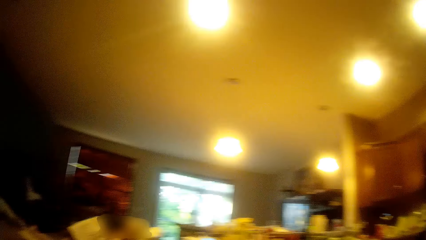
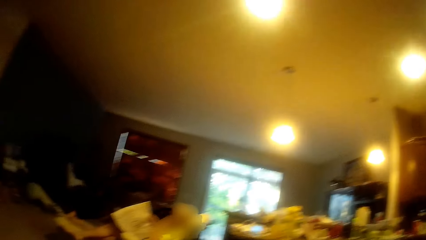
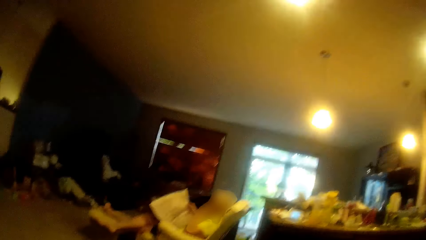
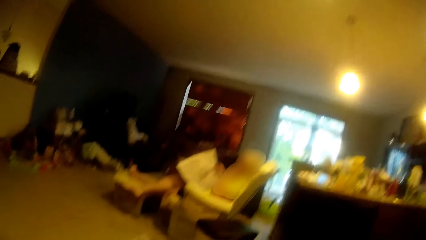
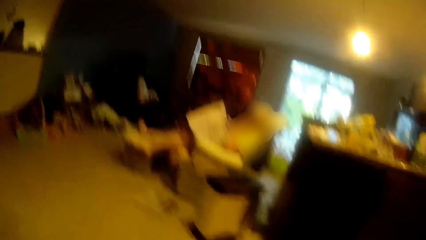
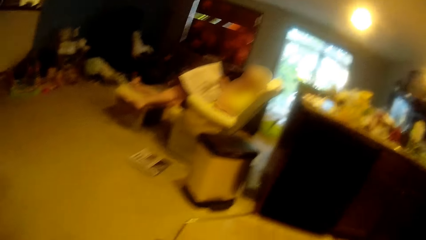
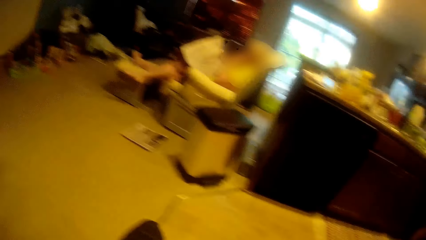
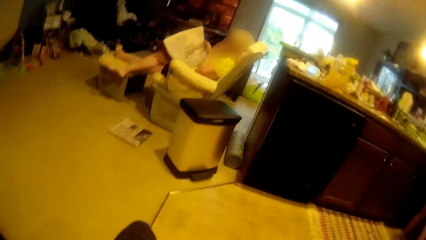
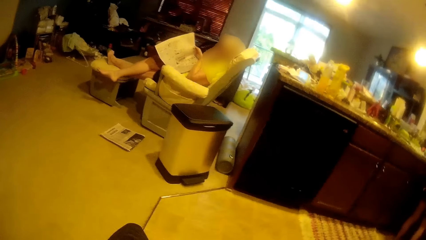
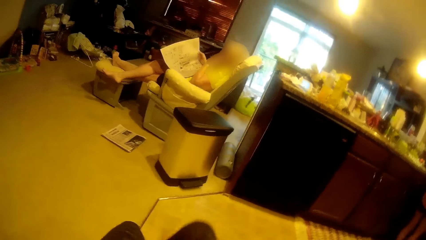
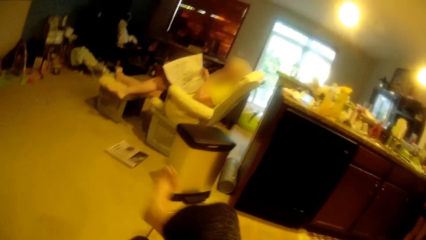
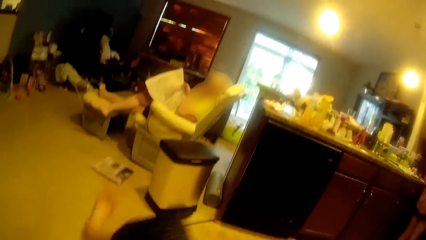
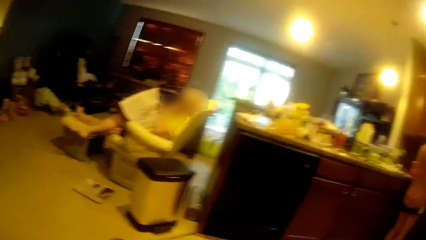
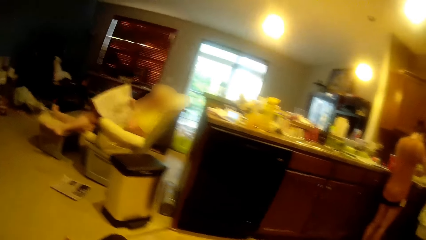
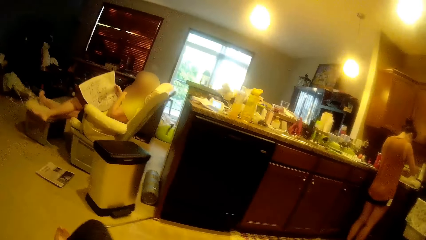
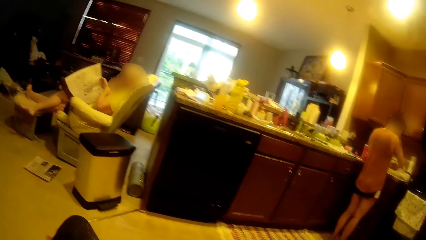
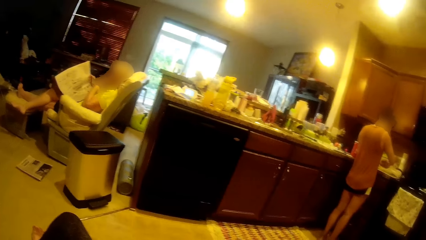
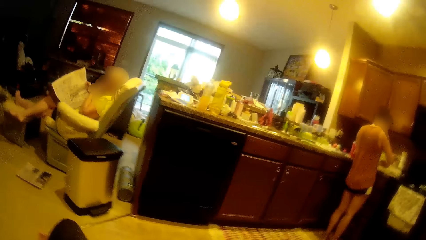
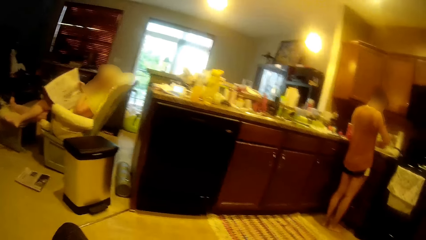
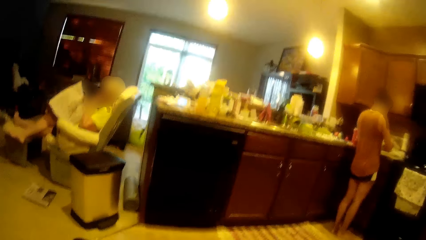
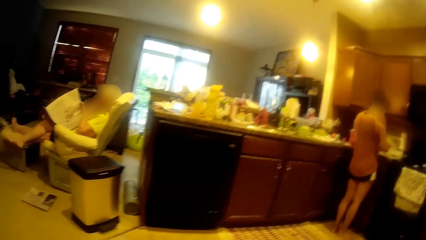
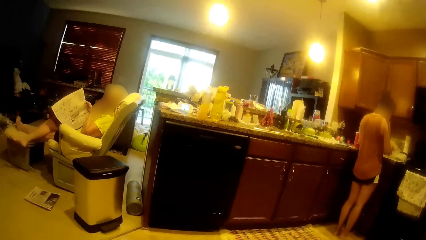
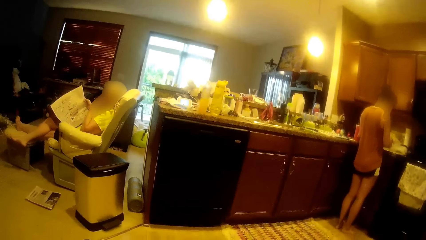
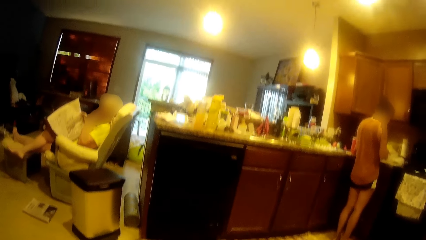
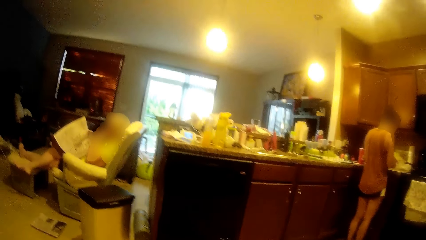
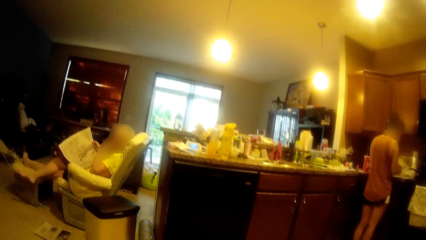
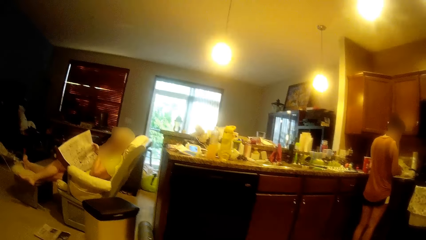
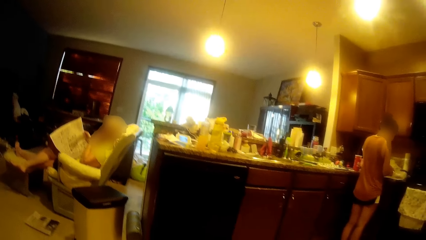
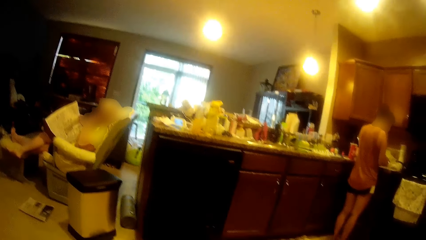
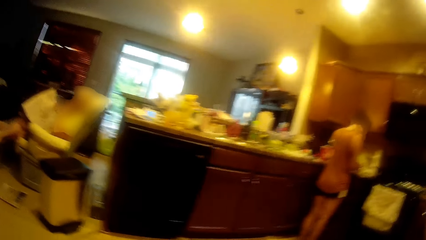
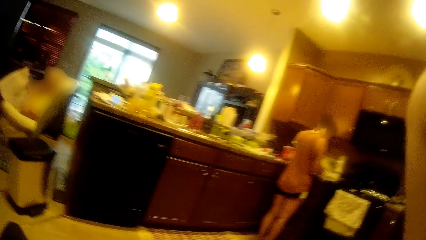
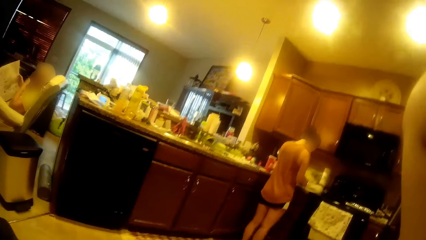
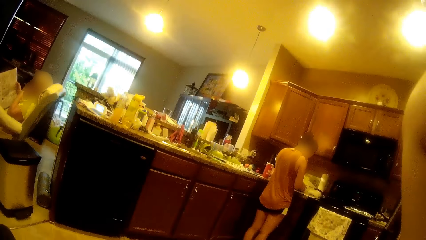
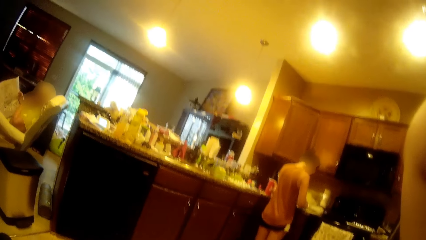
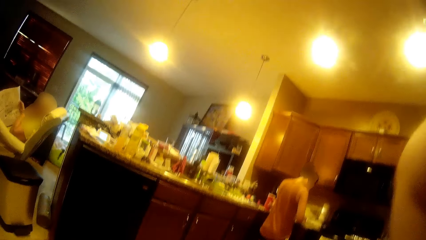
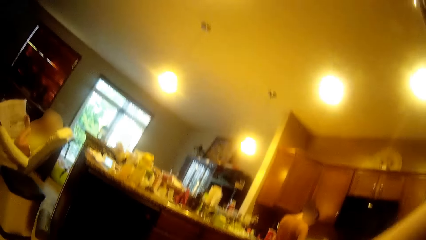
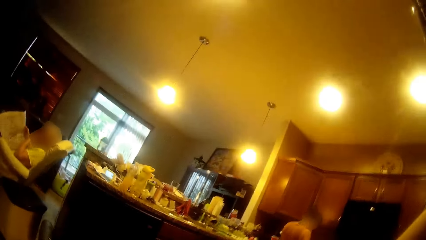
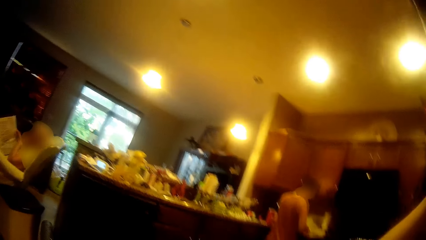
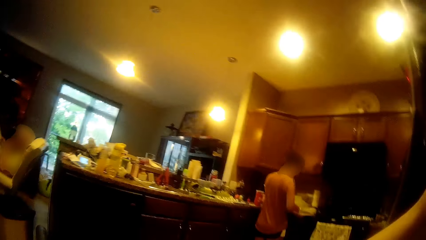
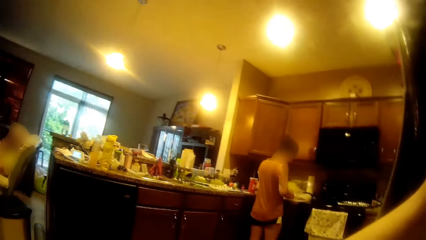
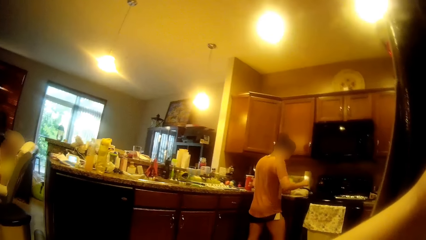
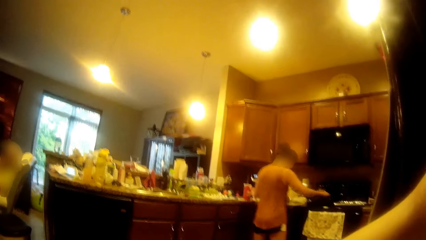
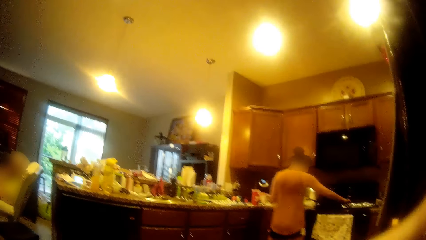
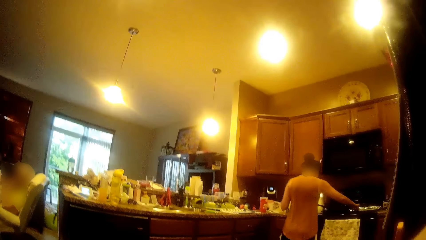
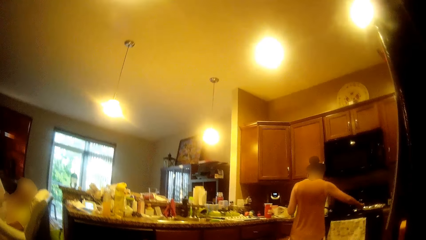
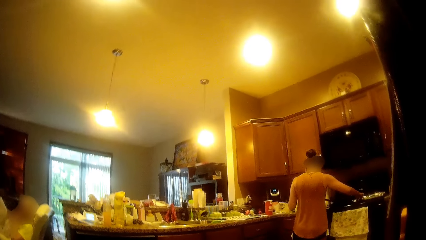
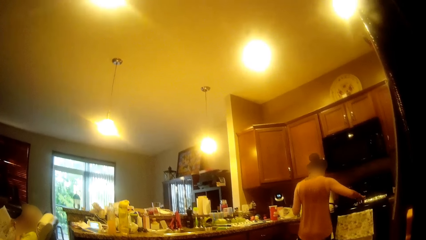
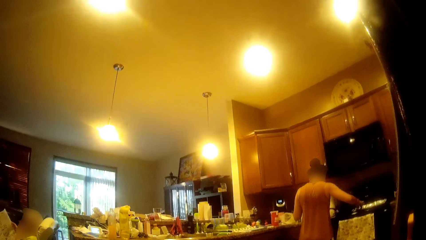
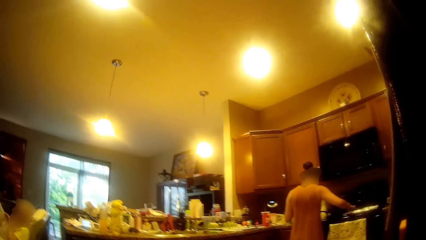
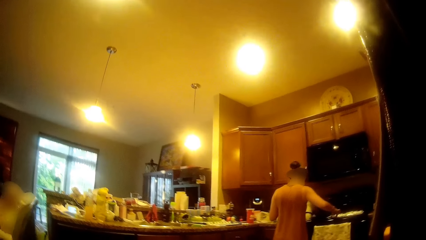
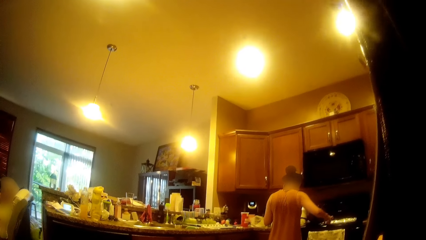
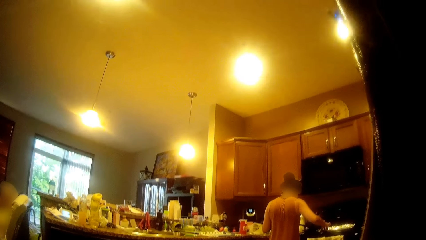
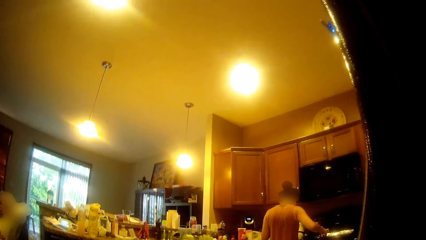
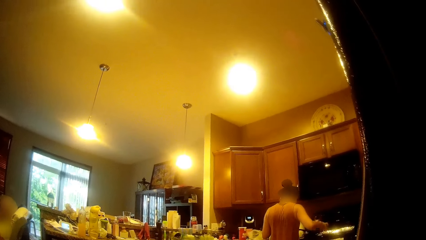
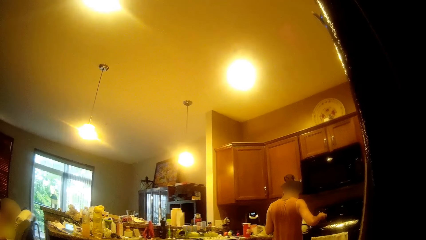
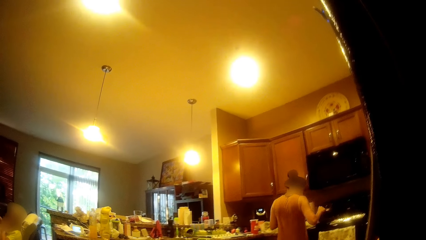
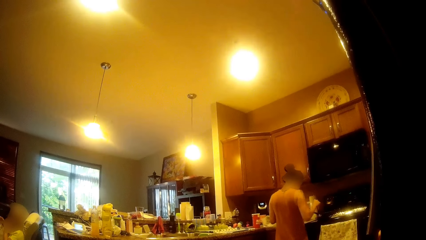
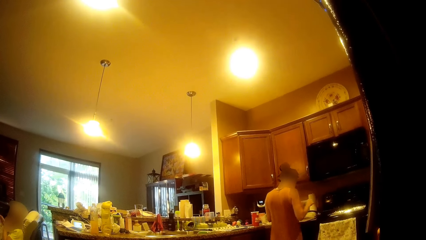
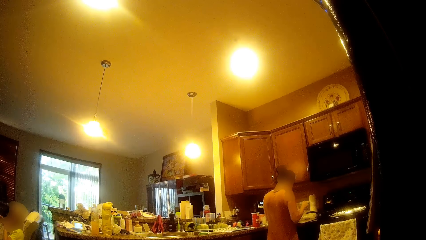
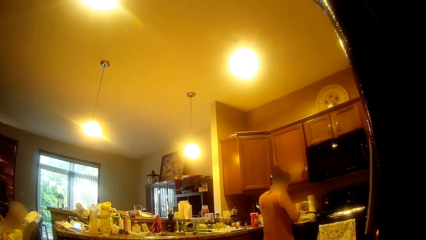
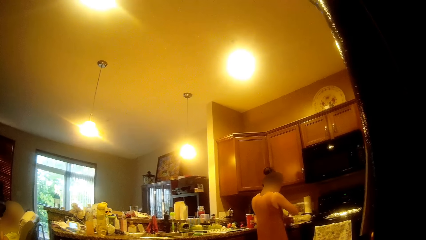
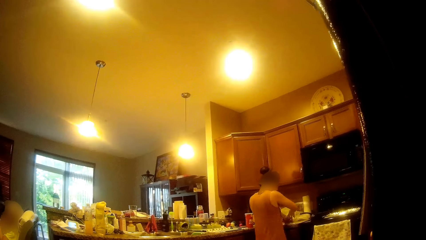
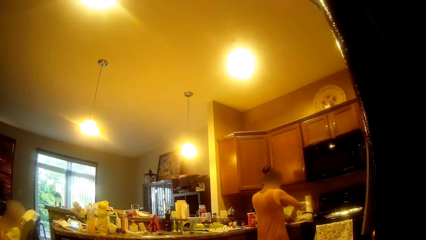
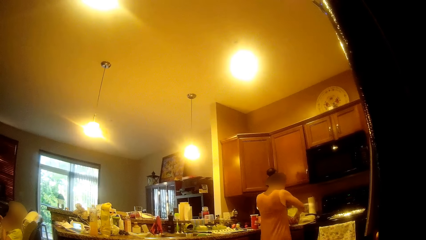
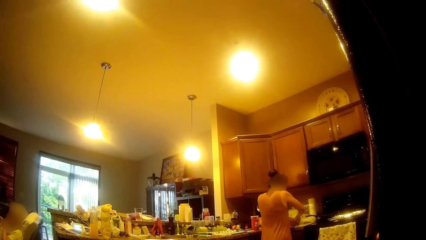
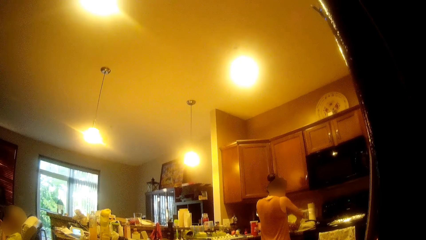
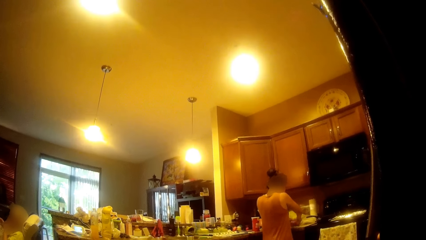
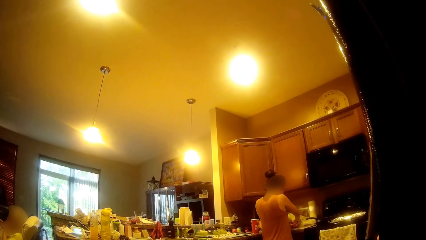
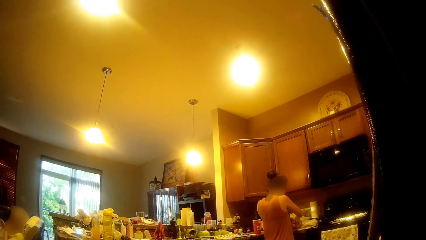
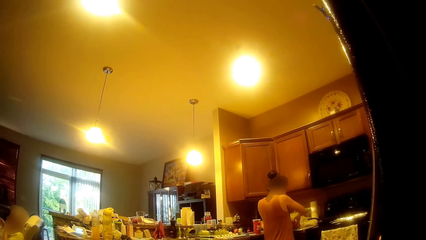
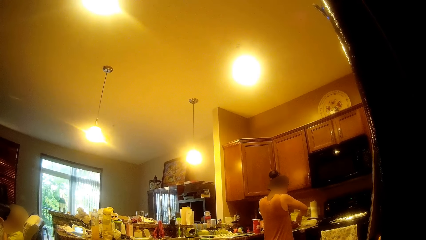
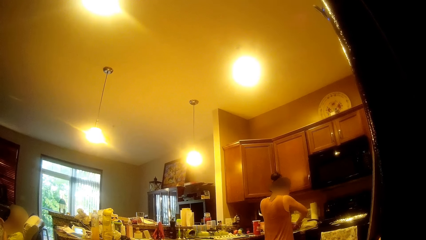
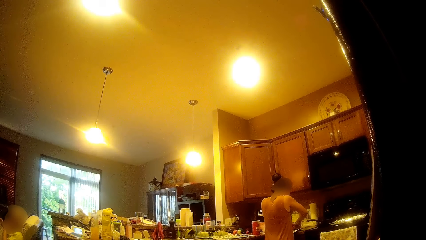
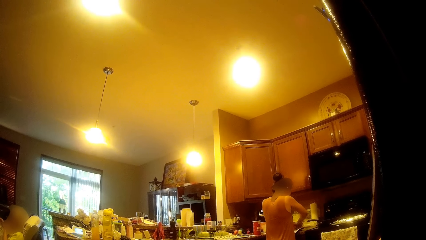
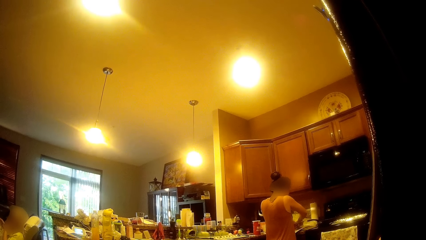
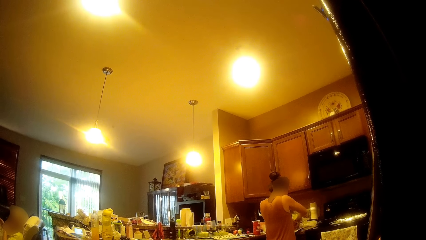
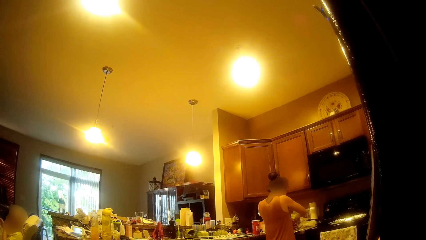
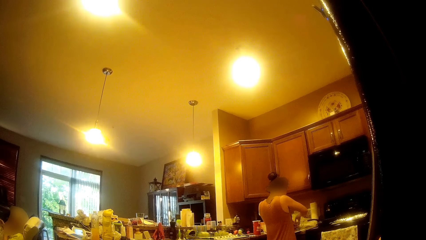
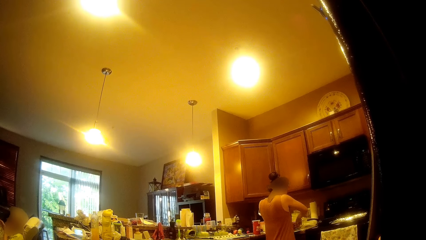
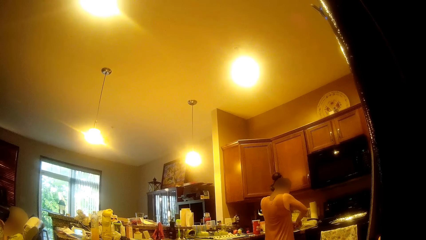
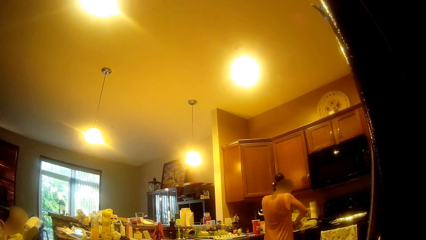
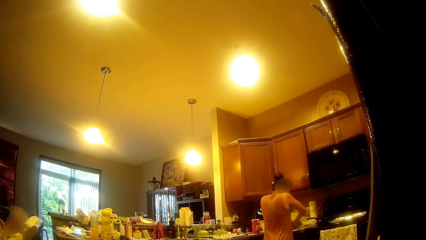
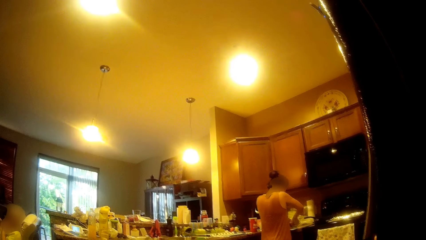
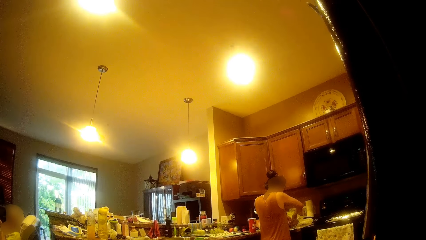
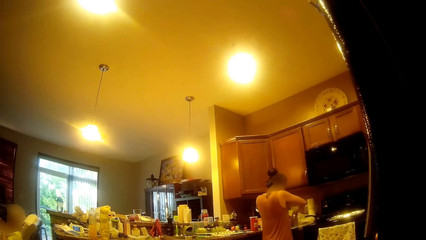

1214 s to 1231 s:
The girl talks to a woman and the camera wearer. The camera wearer talks to the girl and the woman. The woman reads a newspaper. The girl moves an oven tray on a cooking top with her right hand. The girl picks up something. The girl mashes the ground beef in the bowl with both hands.
